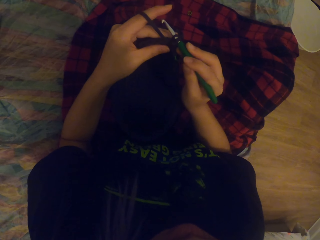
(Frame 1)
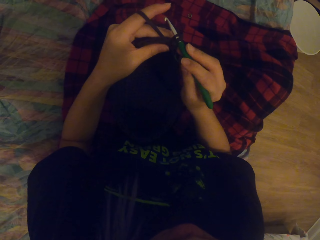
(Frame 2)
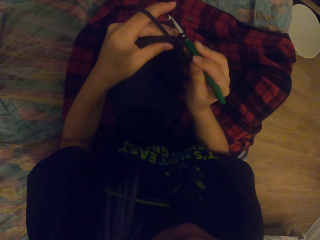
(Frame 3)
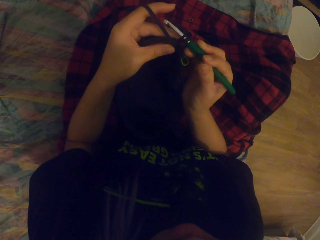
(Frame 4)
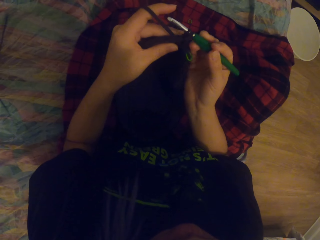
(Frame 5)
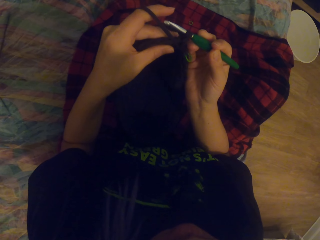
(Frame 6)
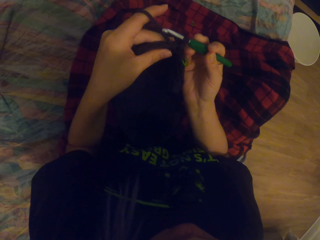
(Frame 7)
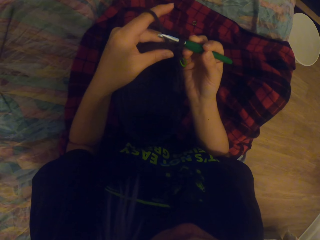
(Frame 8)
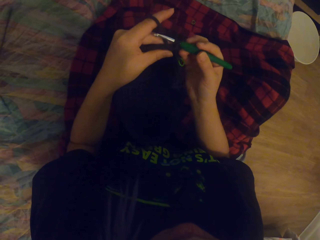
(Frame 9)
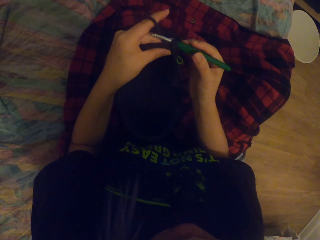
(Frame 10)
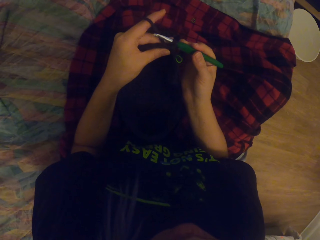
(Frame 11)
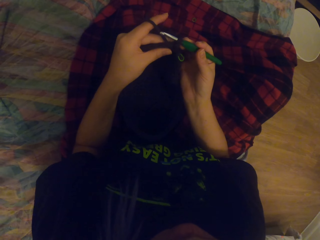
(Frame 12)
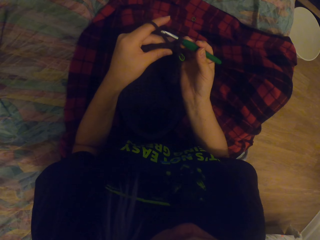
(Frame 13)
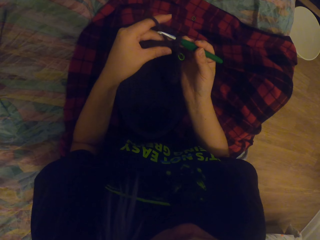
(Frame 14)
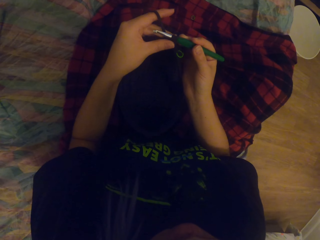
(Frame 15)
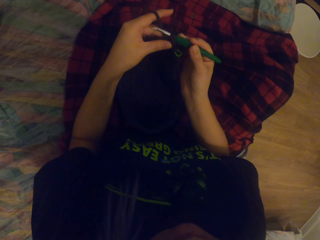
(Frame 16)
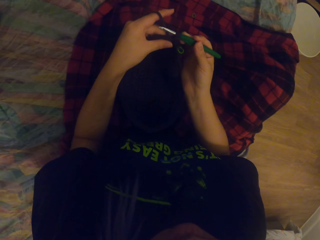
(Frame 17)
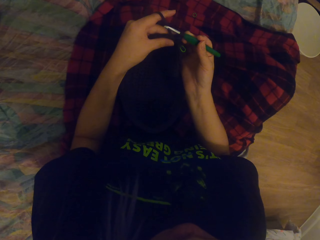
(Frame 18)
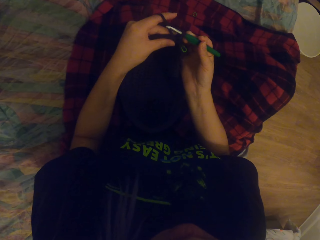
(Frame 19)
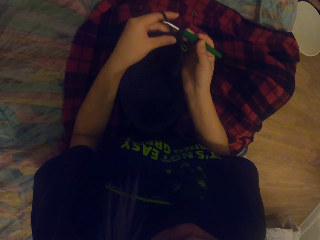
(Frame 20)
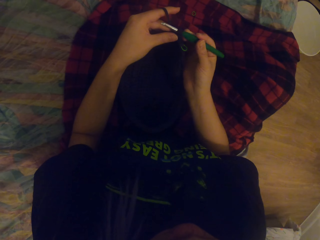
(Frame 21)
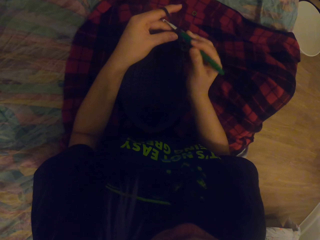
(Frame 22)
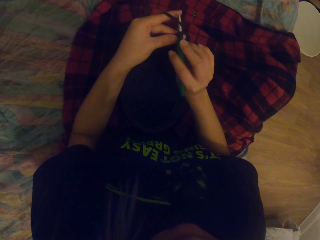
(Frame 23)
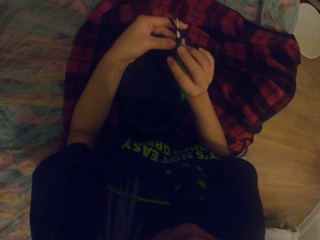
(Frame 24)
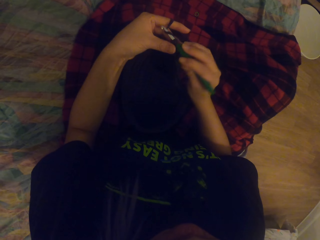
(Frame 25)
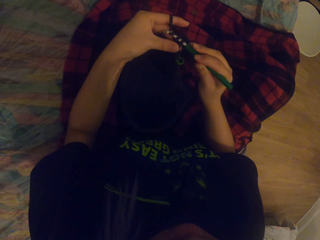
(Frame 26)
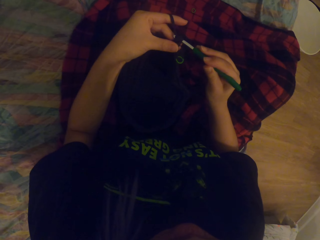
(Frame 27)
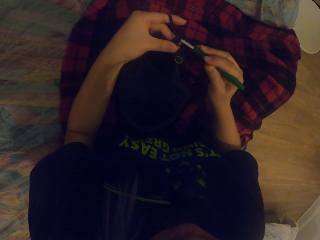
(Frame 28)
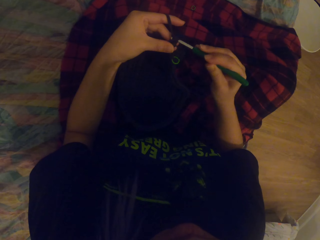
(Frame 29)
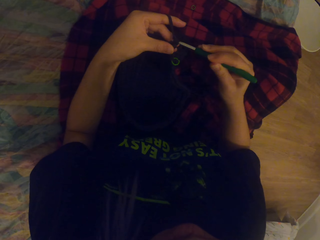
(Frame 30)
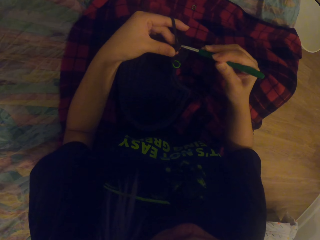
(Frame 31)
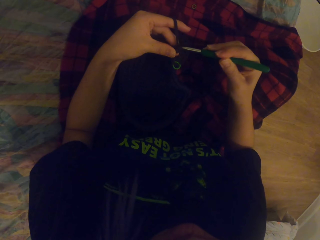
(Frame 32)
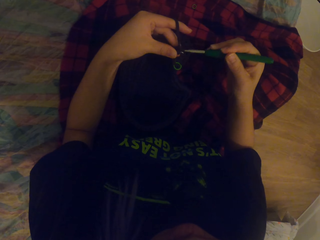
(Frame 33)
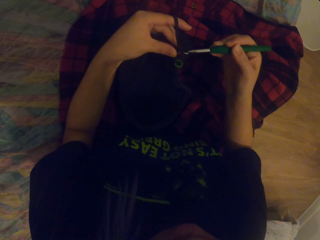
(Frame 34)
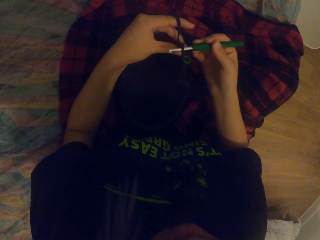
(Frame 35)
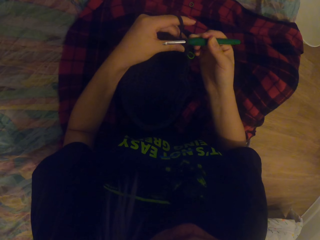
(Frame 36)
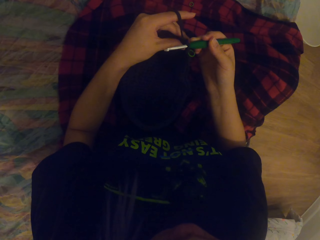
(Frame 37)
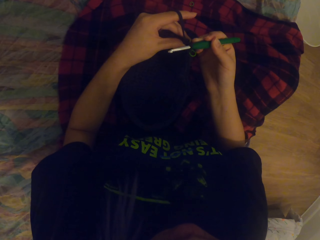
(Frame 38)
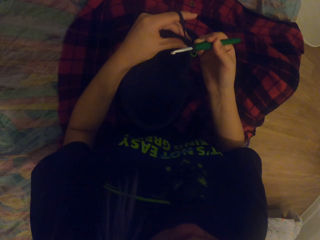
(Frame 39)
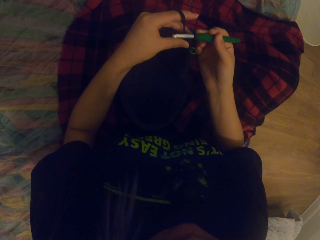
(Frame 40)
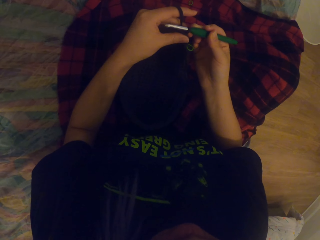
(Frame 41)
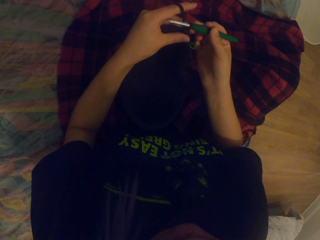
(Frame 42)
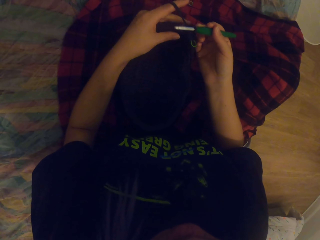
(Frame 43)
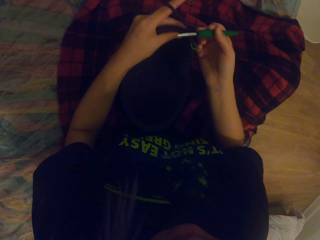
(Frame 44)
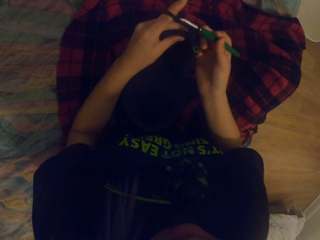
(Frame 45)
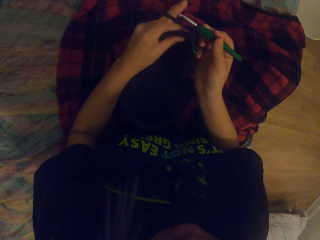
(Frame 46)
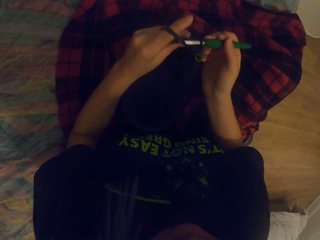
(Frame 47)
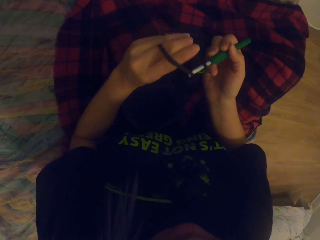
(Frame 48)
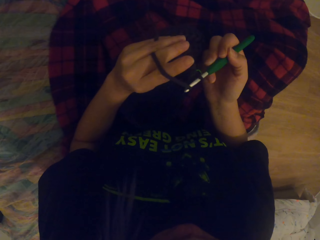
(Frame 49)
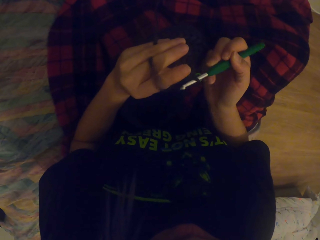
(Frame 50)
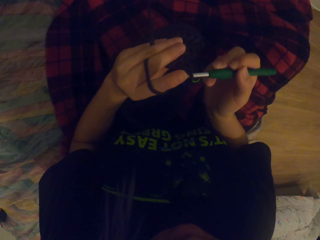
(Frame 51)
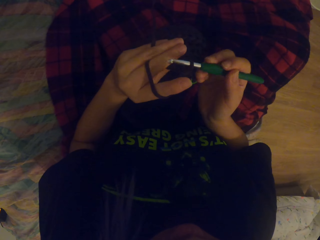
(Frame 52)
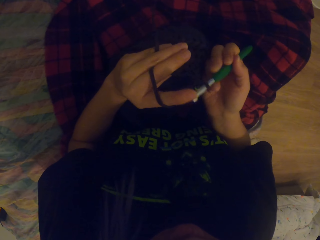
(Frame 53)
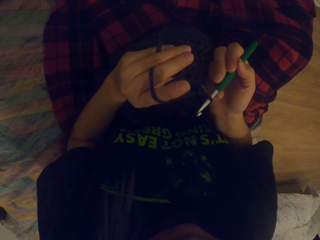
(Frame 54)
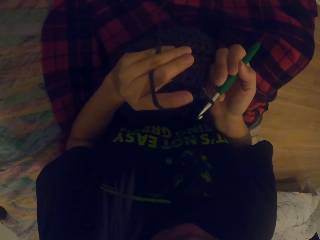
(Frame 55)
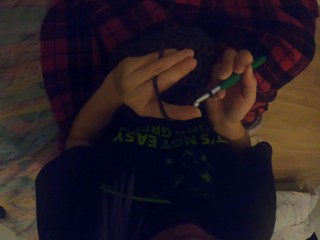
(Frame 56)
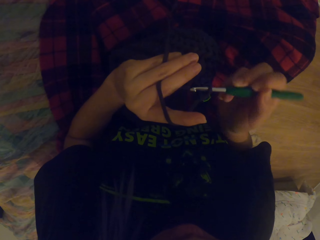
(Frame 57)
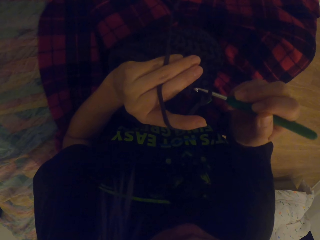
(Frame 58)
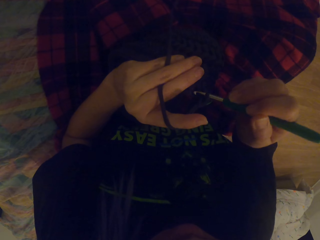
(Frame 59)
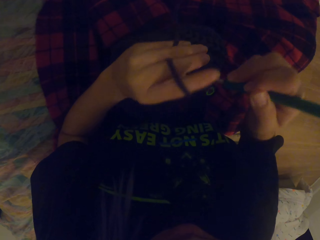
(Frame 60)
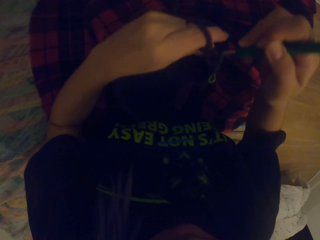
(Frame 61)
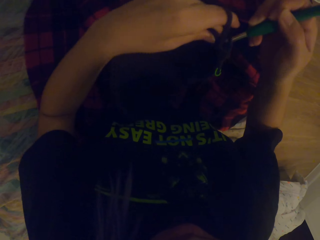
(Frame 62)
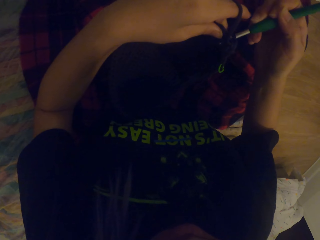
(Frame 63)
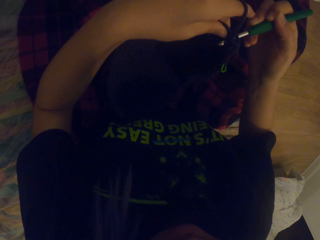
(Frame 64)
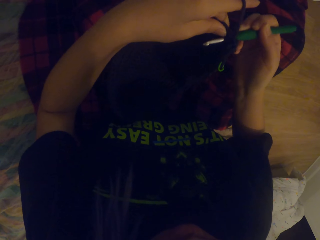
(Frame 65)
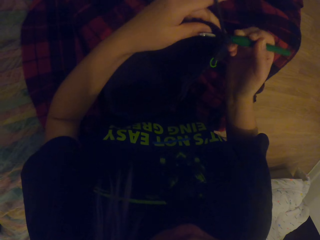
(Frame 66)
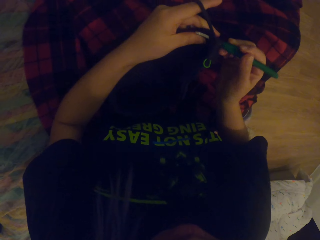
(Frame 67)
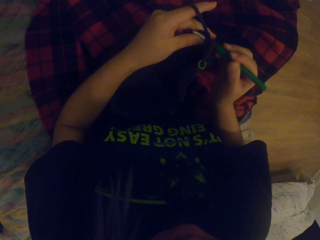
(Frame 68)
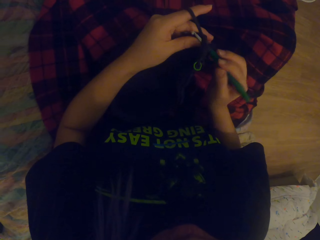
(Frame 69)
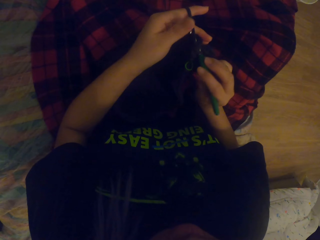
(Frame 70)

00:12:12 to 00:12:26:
The camera wearer pulls the thread with the needle. They look at the fabric. They knit the fabric with the needle.

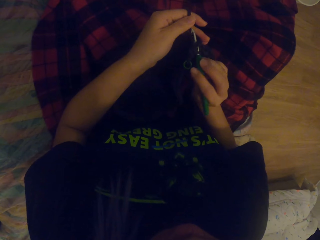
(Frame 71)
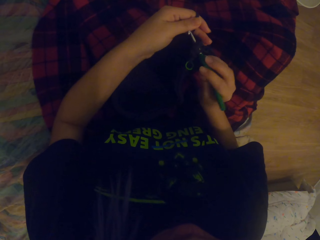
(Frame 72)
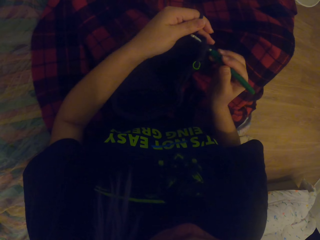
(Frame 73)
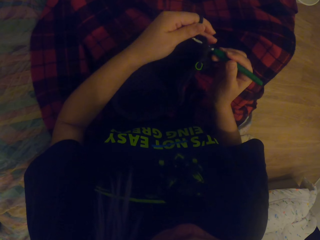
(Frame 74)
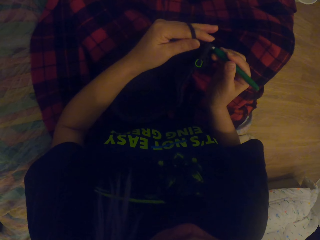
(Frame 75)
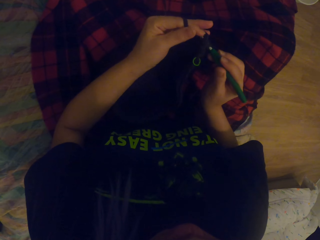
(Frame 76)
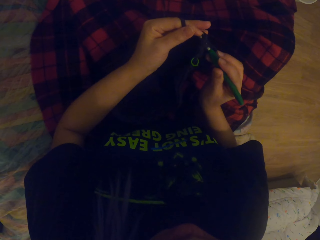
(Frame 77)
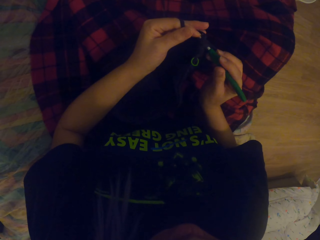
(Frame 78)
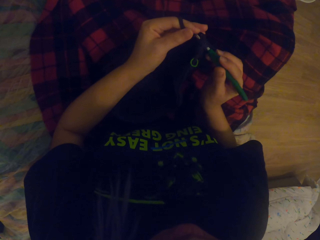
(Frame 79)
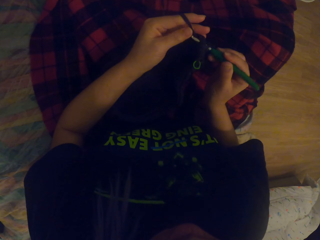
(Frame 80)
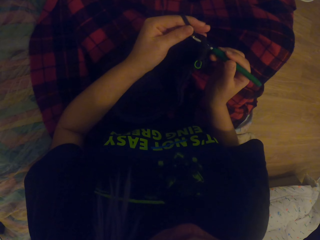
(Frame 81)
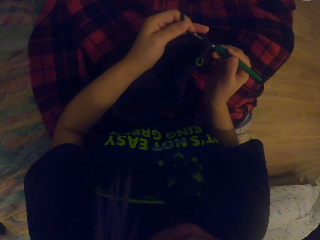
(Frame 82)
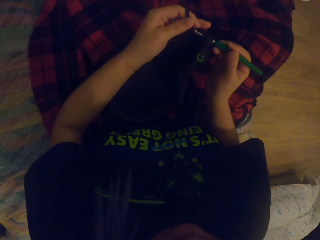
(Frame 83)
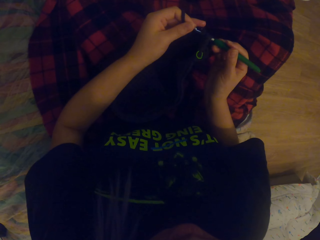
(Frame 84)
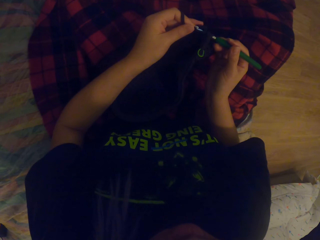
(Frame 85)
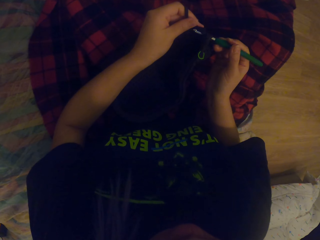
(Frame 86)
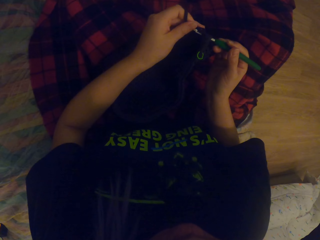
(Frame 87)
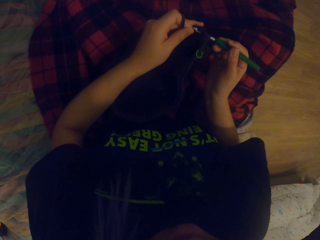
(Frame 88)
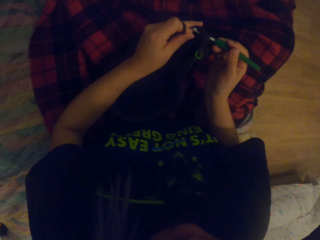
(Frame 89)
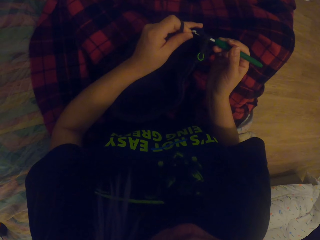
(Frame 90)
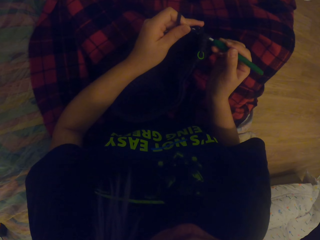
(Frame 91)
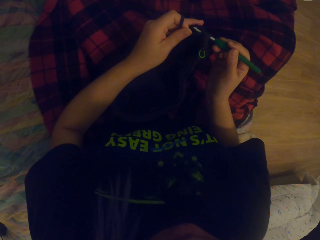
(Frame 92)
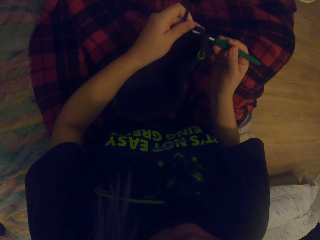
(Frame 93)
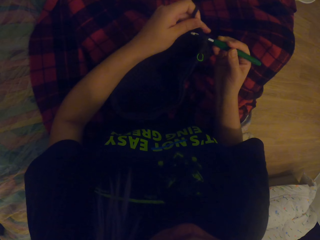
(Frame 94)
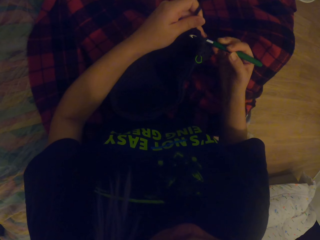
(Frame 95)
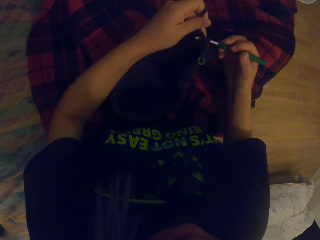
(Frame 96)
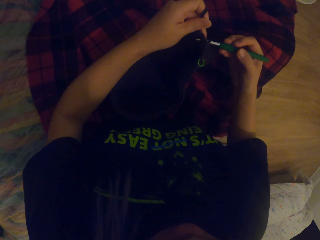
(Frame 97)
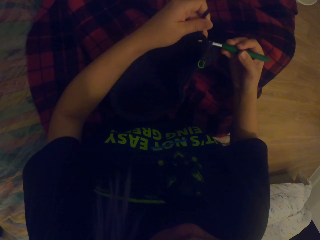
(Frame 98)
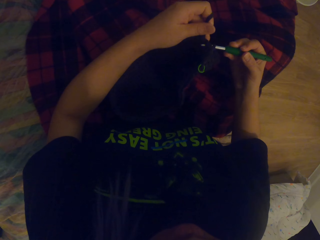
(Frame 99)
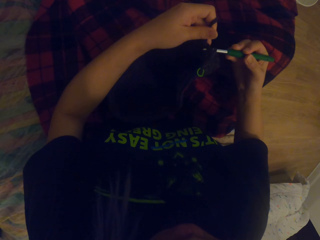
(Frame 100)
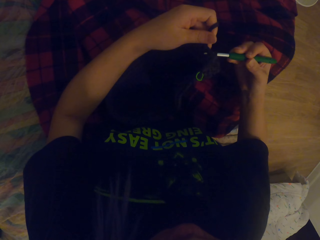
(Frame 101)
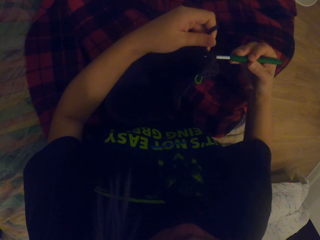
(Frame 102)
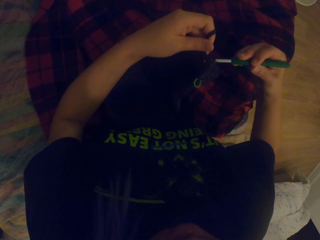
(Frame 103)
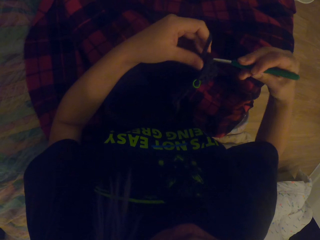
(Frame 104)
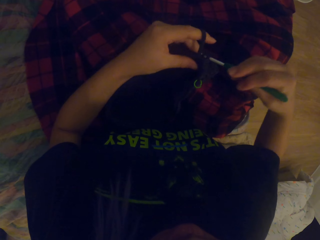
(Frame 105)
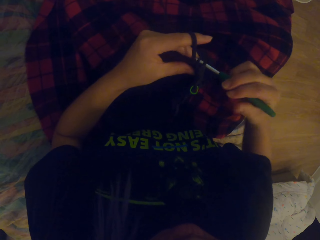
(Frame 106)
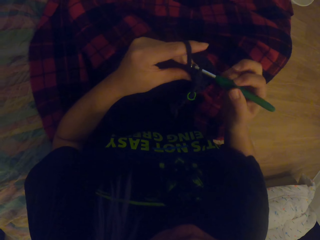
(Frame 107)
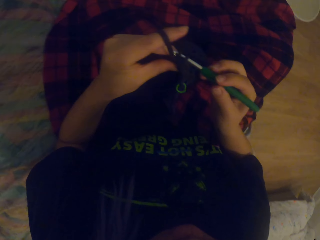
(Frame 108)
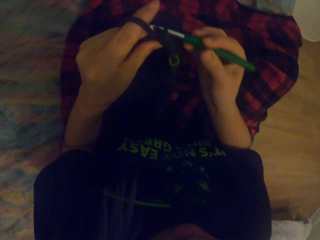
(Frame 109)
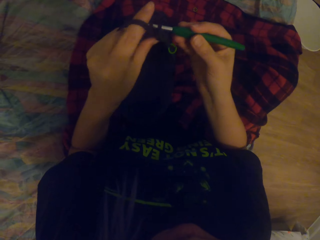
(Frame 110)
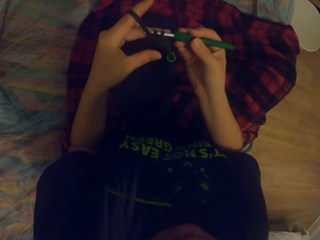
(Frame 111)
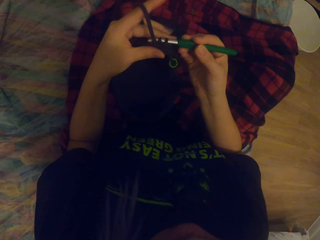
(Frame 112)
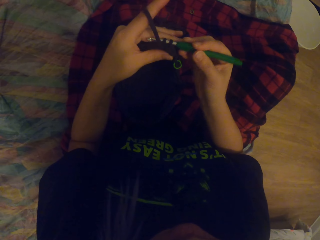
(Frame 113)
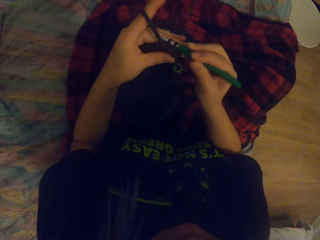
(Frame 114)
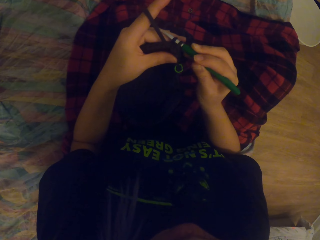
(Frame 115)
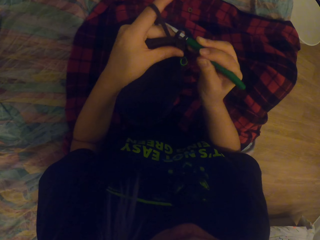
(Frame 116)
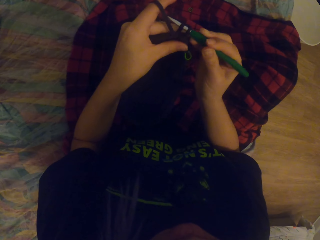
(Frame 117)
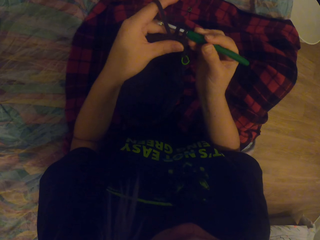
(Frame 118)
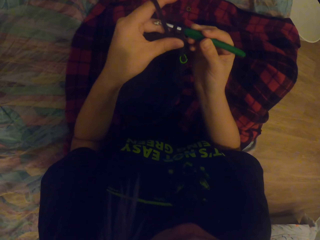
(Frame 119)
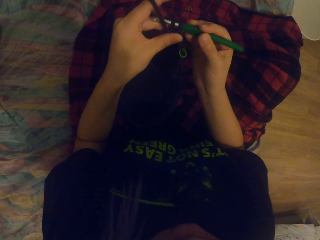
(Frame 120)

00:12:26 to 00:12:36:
The camera wearer rolls the thread on the needle. They knit the fabric with the needle. They move the fabric and touch the fabric.
